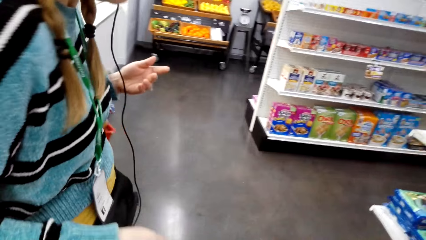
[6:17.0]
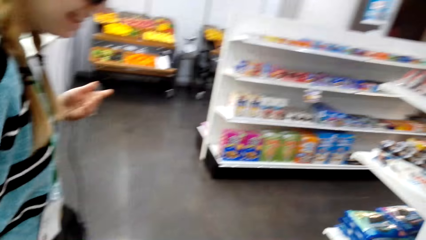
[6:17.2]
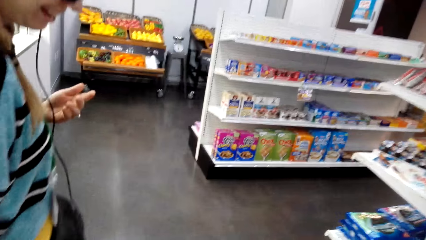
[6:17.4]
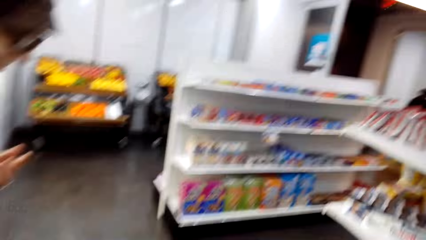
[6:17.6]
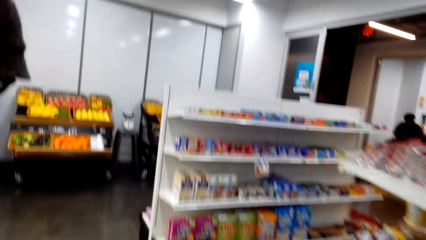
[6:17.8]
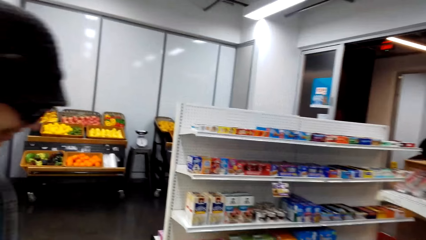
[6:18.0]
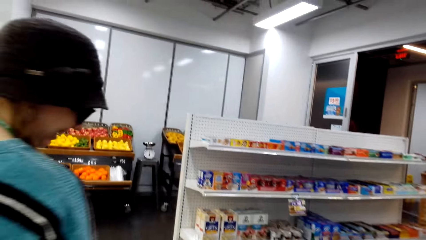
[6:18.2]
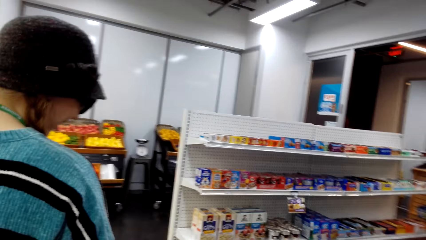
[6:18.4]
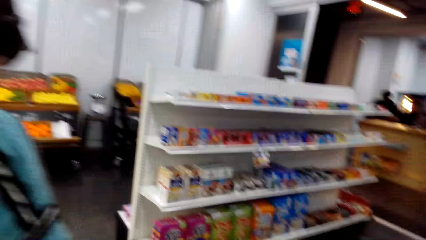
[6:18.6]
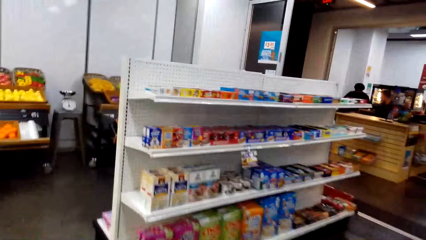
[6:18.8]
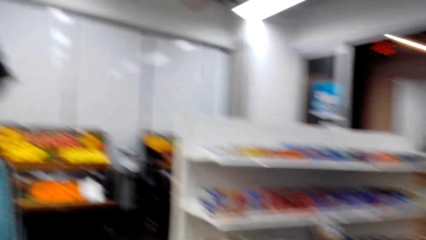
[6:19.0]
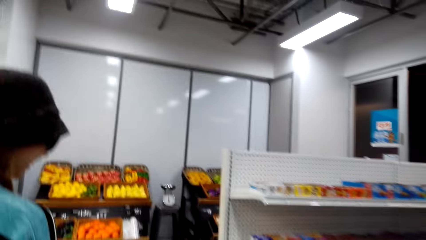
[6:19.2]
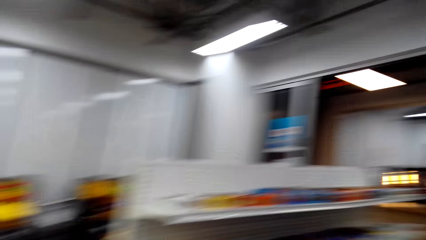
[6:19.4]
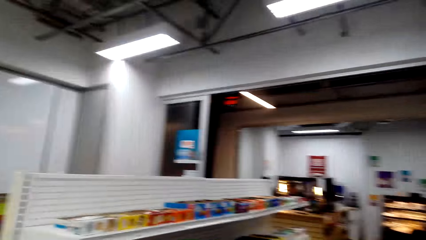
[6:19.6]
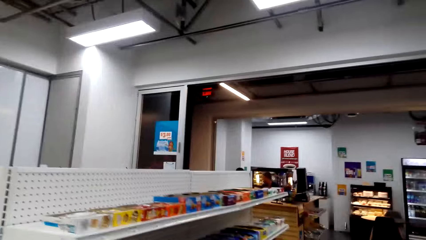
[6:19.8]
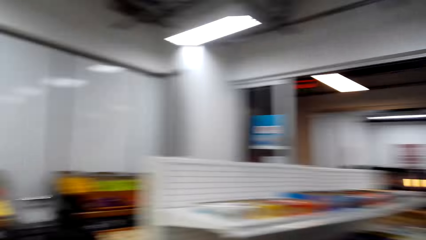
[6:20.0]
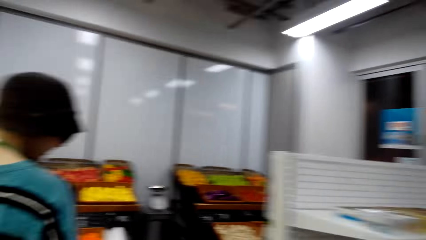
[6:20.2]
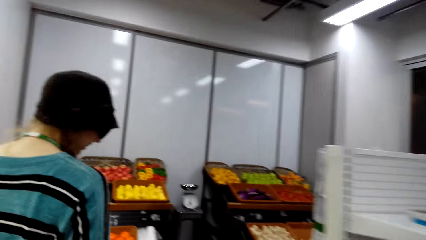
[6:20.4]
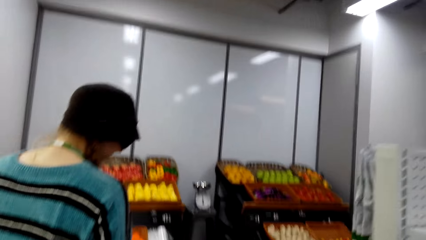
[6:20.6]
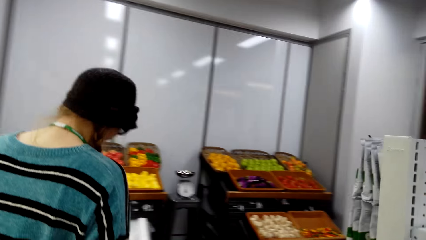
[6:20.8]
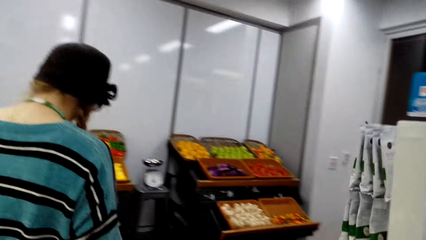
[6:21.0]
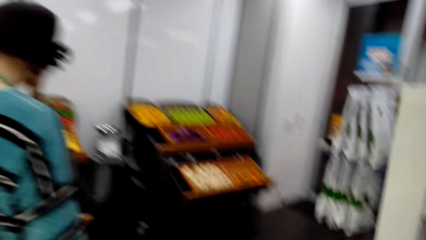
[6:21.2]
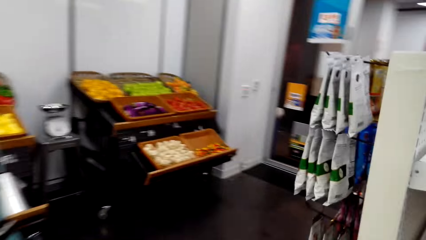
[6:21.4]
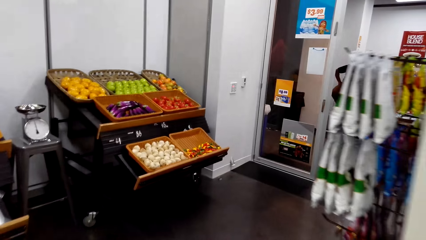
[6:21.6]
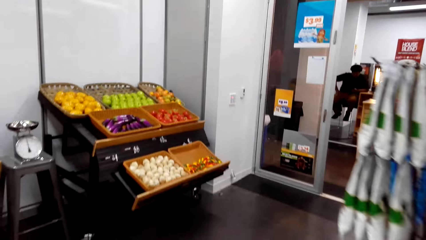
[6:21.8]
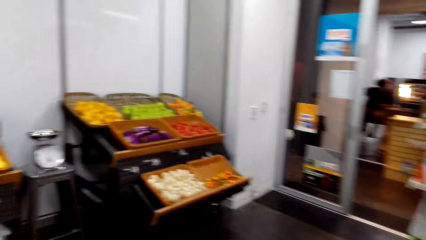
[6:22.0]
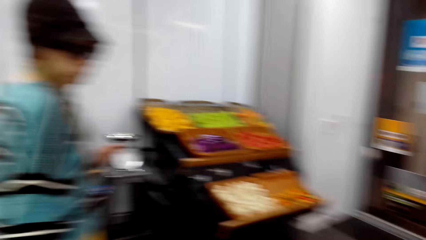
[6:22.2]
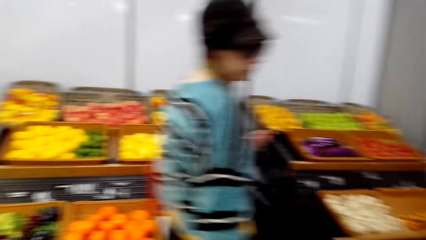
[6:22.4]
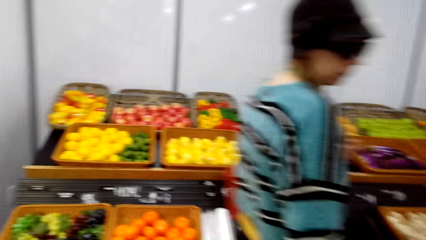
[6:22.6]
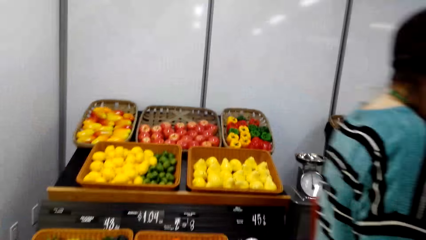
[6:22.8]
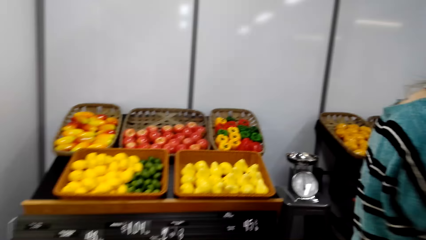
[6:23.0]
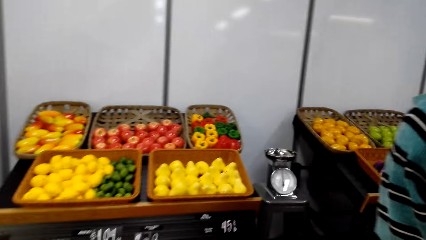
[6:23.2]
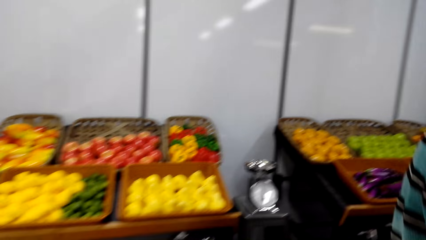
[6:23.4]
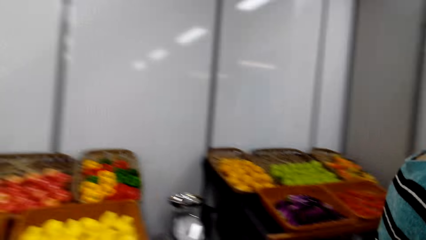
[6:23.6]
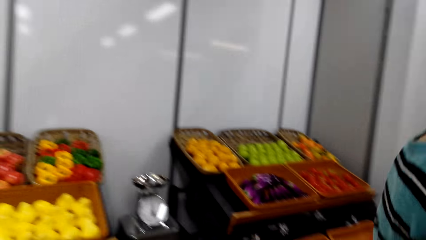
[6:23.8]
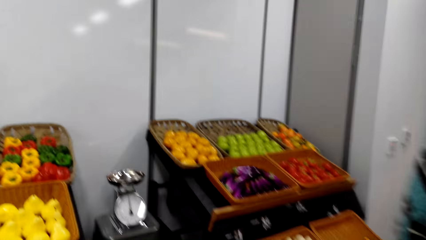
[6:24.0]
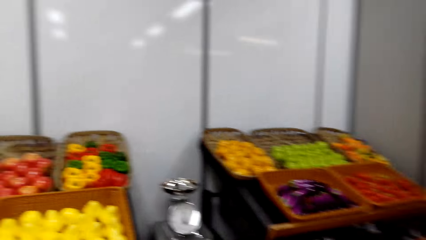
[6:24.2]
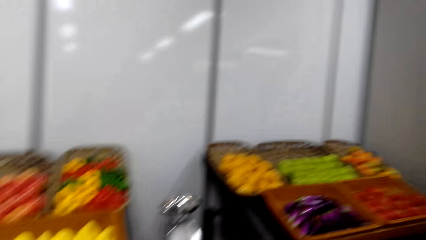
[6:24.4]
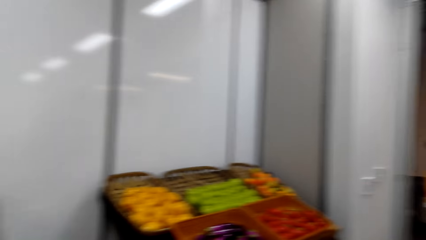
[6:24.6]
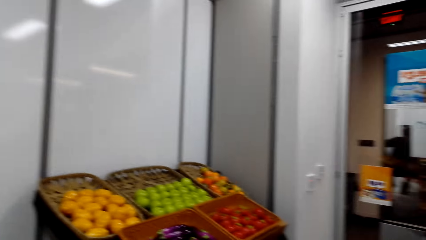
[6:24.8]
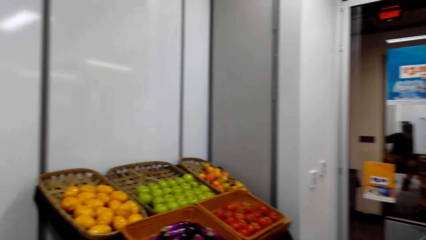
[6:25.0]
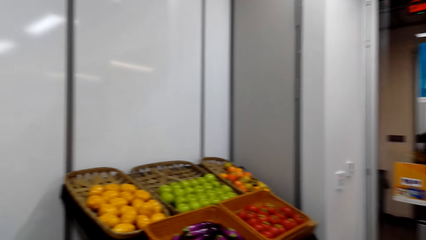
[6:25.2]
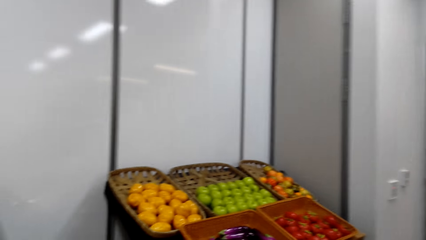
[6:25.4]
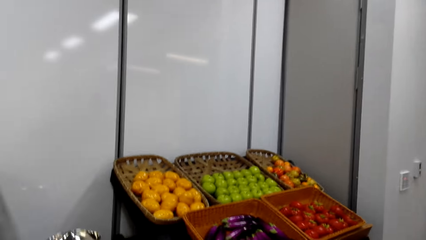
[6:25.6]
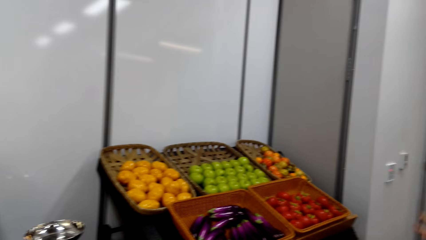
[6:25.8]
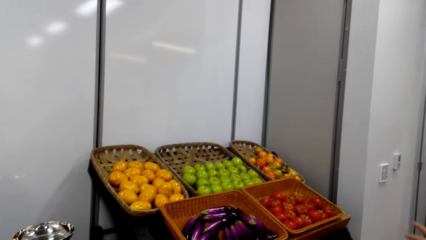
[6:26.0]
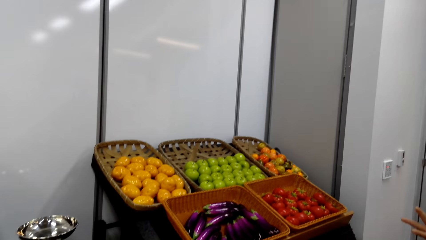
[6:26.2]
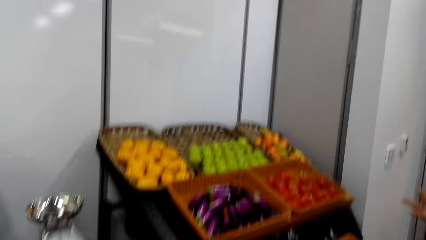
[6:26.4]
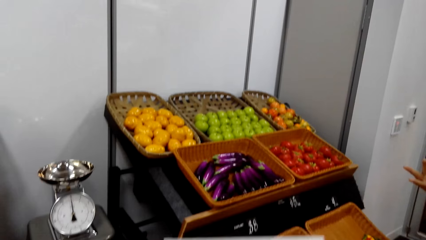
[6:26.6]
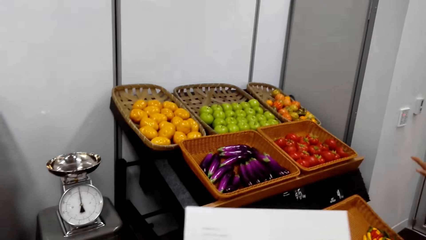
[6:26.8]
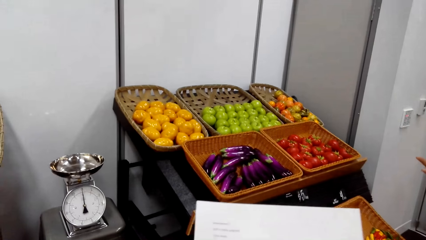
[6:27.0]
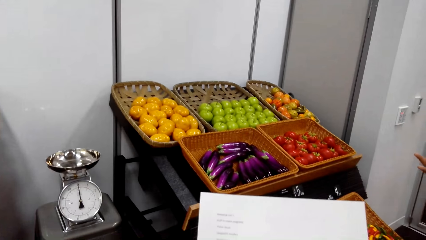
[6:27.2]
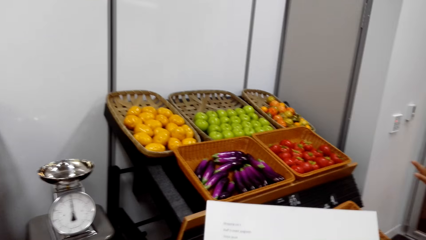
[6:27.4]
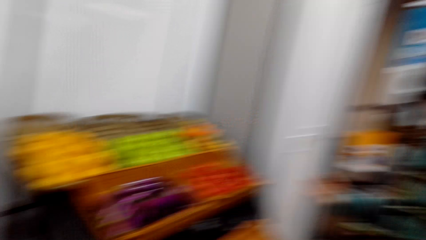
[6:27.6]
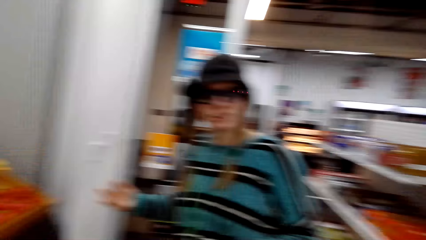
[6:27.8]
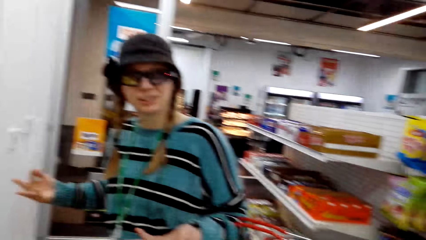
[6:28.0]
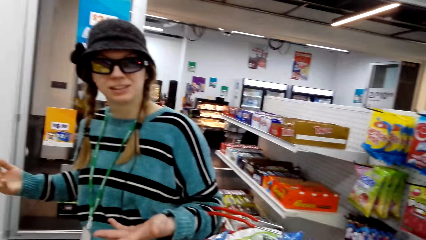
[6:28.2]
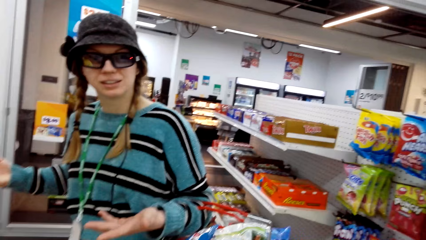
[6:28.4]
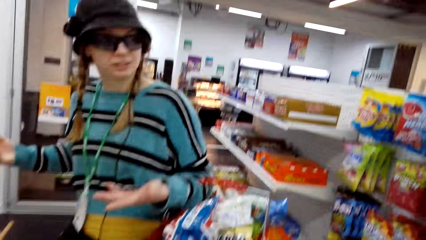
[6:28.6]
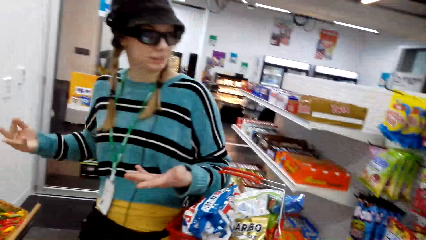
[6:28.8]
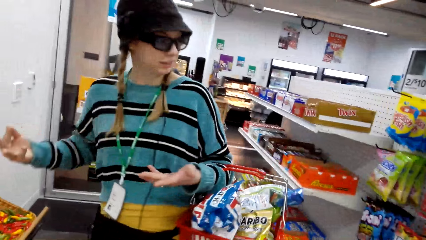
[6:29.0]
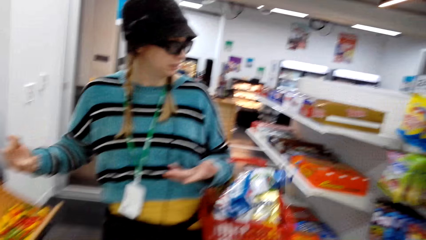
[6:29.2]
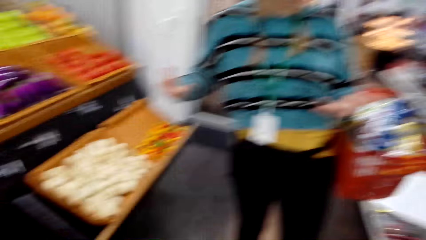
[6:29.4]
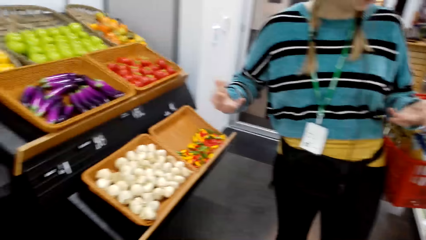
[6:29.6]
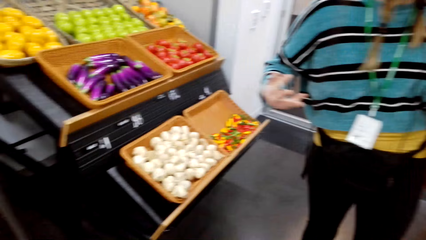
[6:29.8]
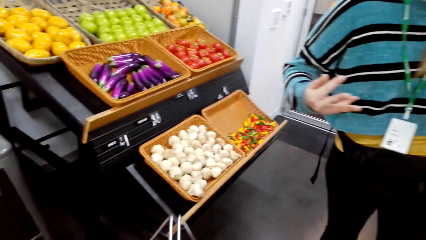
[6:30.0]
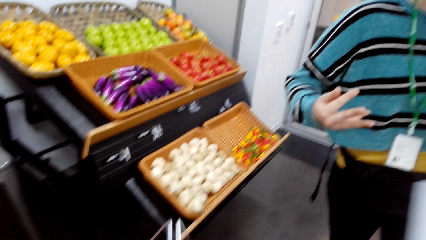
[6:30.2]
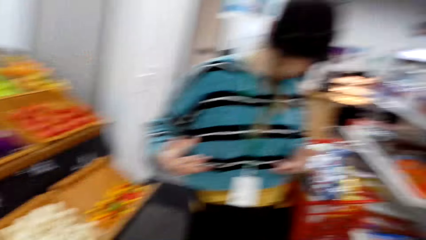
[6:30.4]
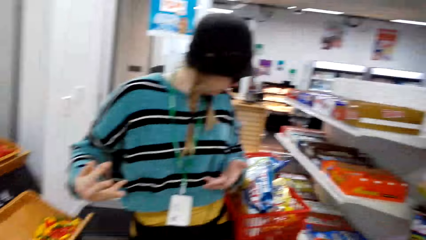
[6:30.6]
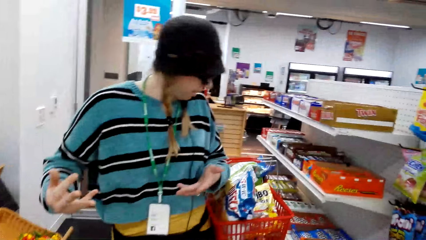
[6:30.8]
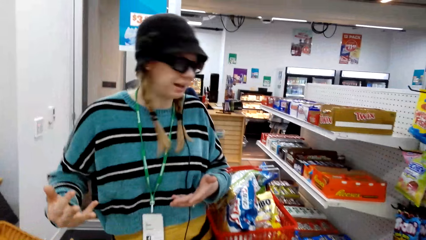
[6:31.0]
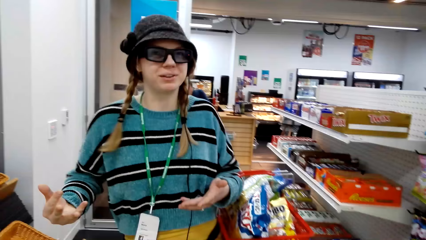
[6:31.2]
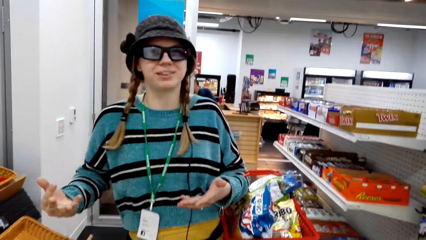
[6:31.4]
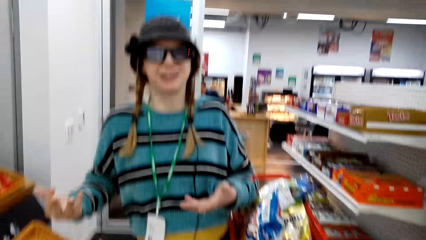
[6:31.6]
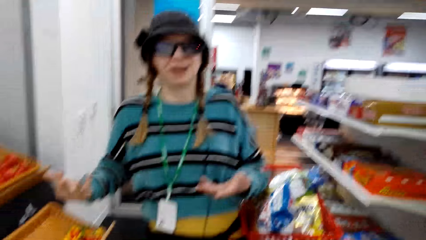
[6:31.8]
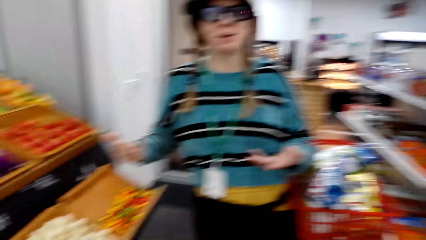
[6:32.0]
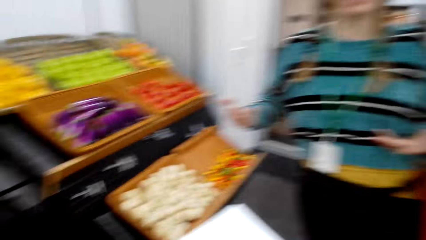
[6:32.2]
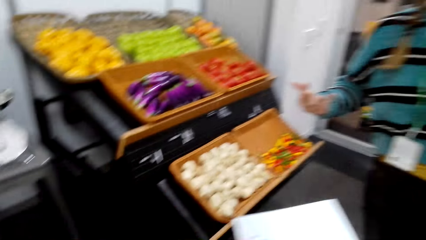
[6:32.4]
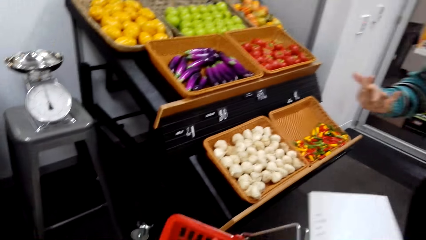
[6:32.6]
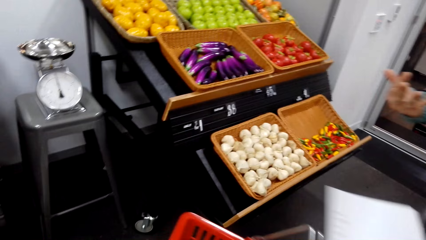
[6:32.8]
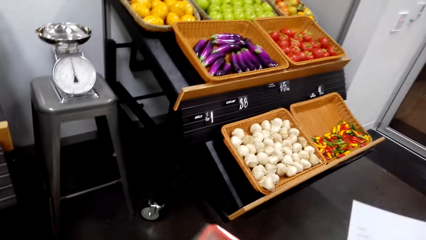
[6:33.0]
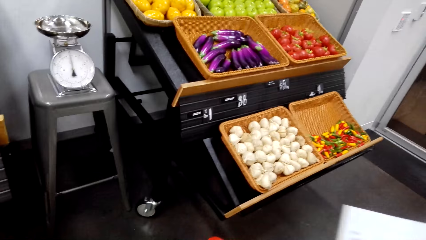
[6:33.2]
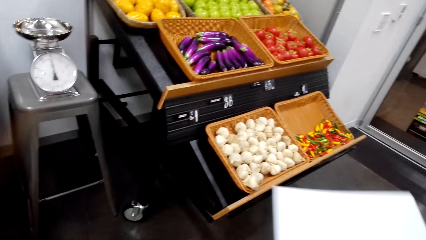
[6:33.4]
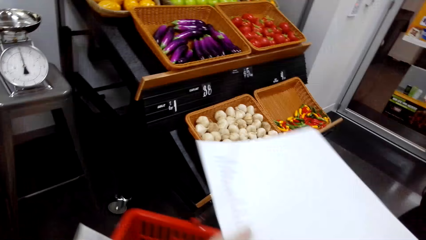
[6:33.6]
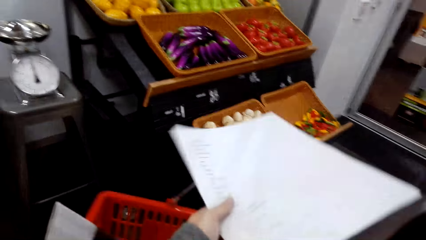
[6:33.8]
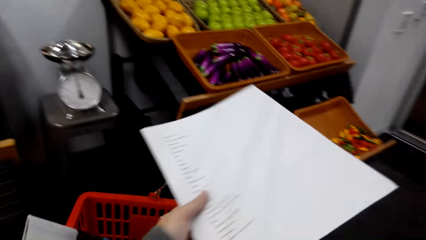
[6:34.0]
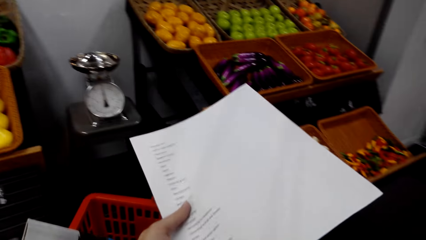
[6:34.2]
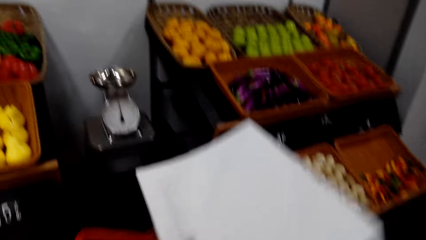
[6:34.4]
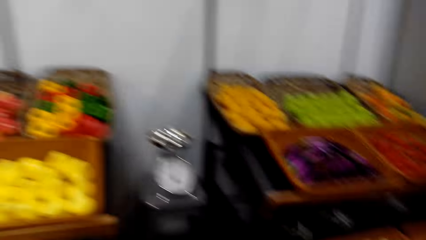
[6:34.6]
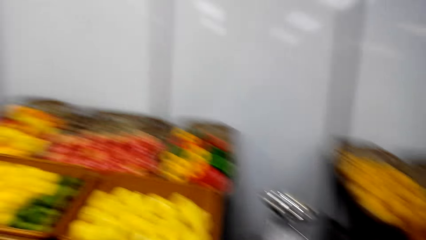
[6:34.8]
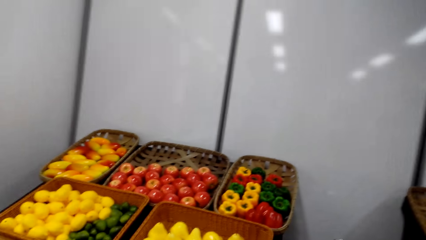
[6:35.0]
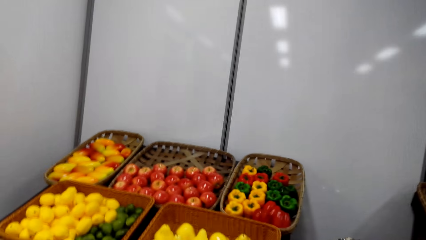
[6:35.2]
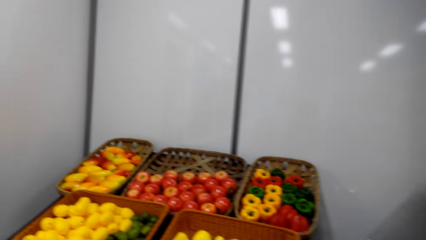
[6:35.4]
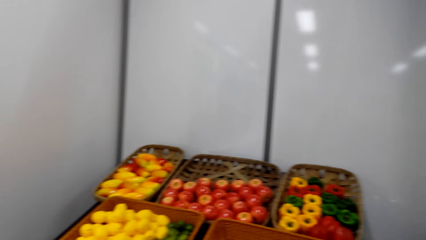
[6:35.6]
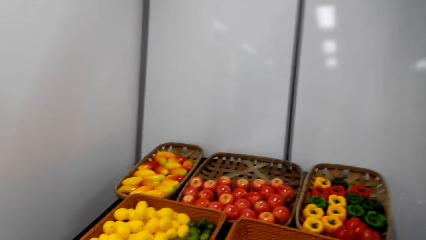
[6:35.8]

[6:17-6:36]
A woman walks around. The camera wearer reads the shopping list. The woman looks at the camera. The woman turns around. The camera wearer laughs.
